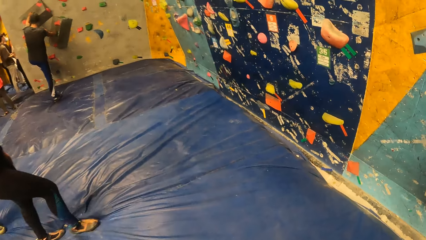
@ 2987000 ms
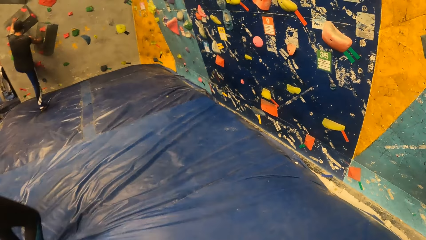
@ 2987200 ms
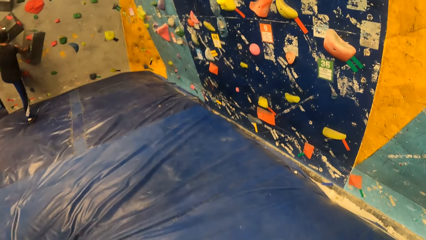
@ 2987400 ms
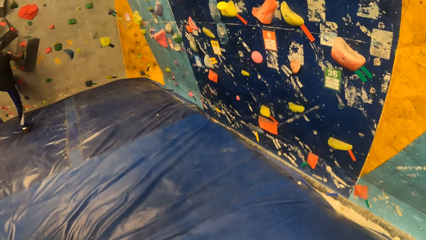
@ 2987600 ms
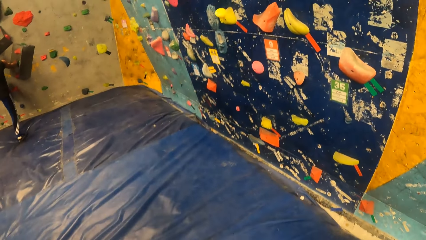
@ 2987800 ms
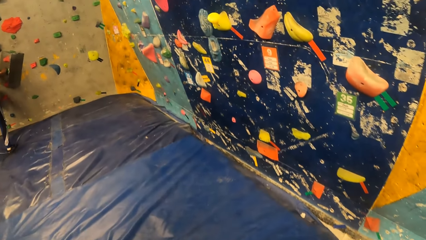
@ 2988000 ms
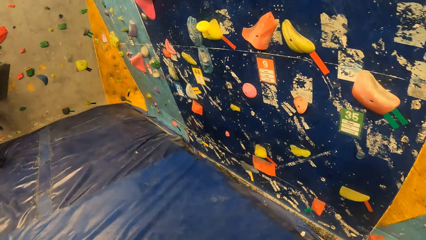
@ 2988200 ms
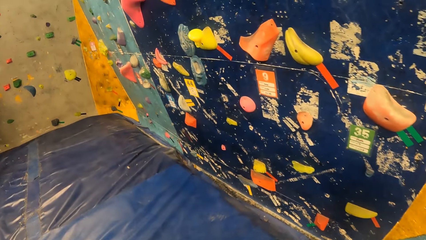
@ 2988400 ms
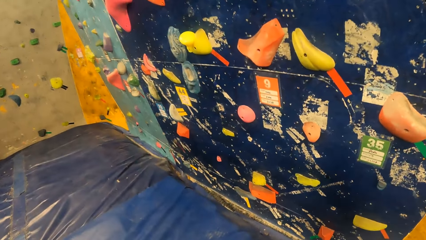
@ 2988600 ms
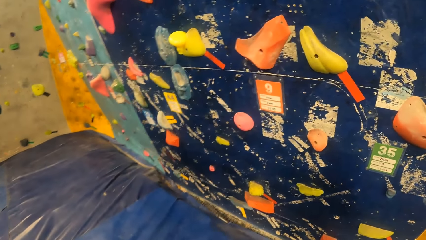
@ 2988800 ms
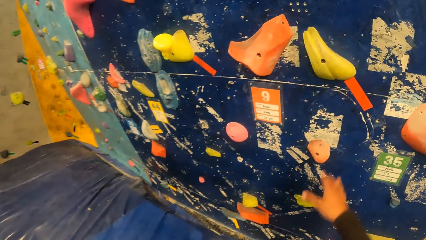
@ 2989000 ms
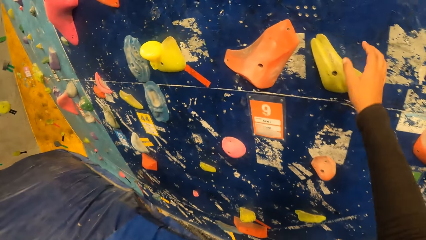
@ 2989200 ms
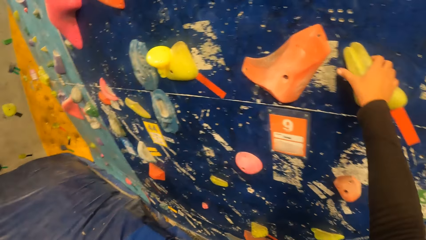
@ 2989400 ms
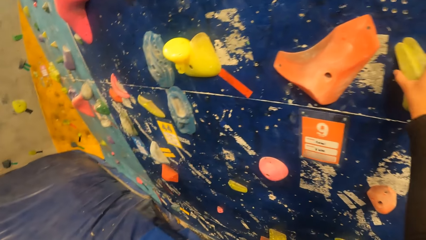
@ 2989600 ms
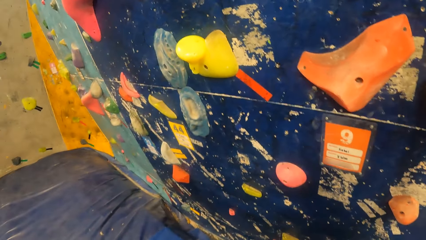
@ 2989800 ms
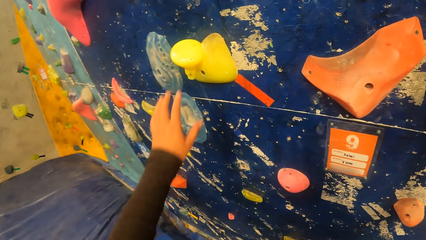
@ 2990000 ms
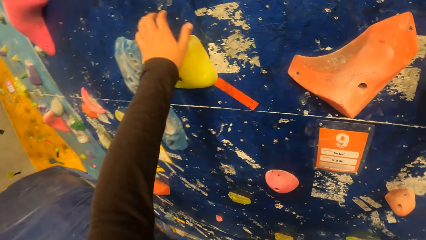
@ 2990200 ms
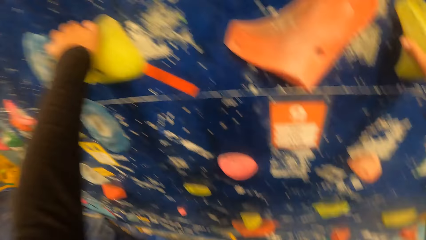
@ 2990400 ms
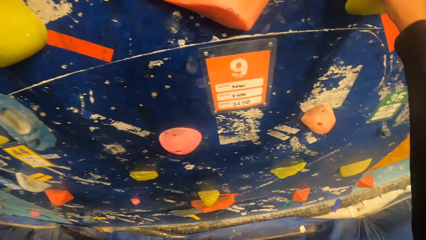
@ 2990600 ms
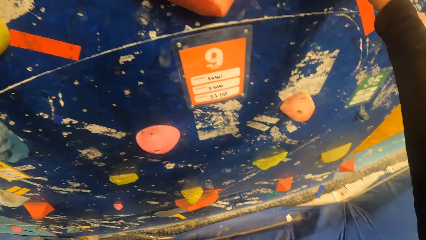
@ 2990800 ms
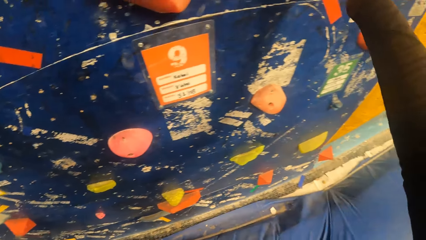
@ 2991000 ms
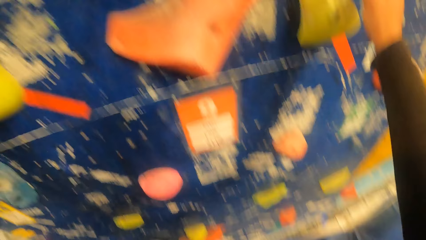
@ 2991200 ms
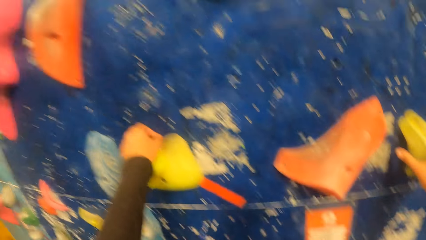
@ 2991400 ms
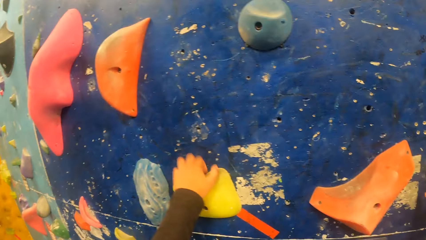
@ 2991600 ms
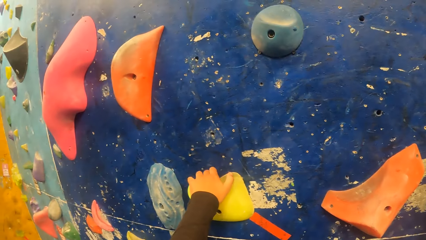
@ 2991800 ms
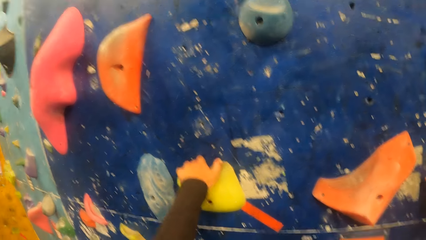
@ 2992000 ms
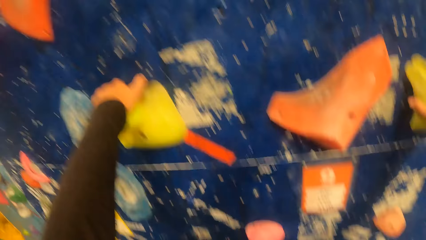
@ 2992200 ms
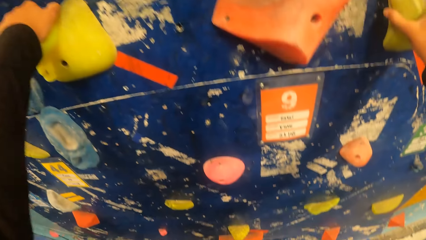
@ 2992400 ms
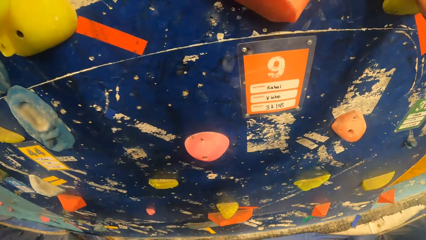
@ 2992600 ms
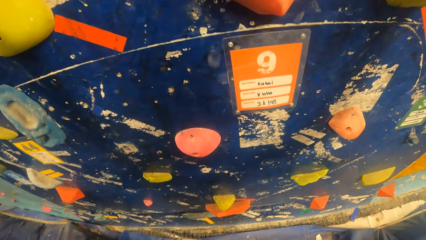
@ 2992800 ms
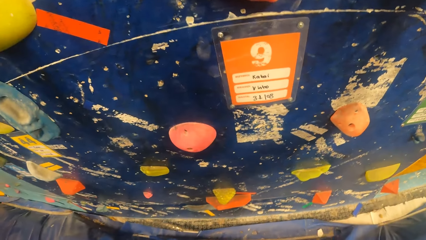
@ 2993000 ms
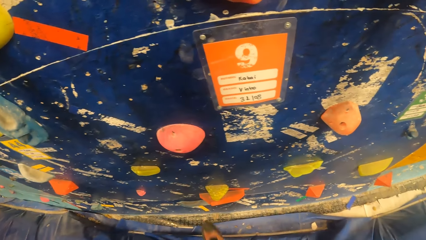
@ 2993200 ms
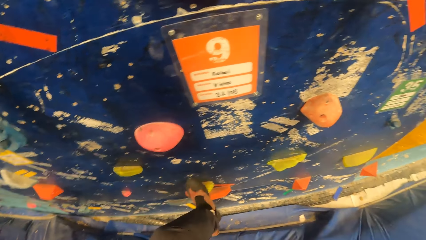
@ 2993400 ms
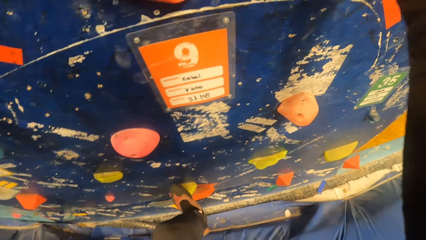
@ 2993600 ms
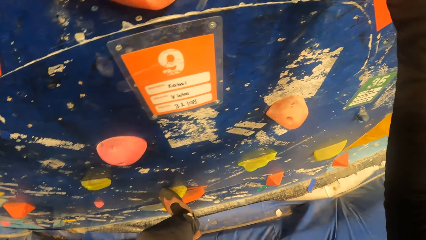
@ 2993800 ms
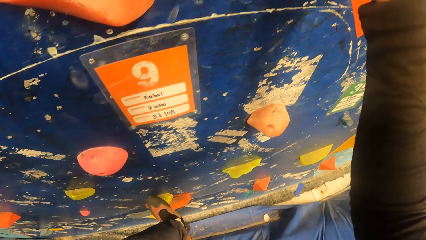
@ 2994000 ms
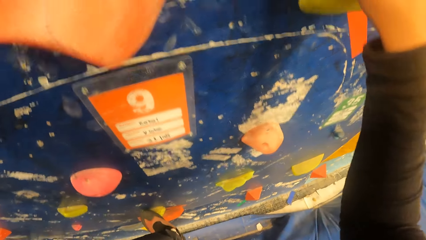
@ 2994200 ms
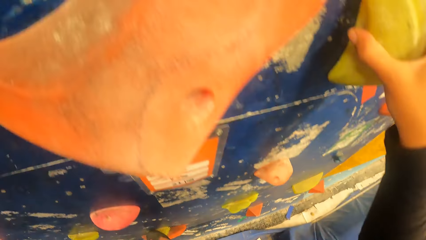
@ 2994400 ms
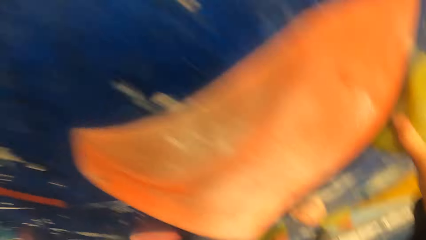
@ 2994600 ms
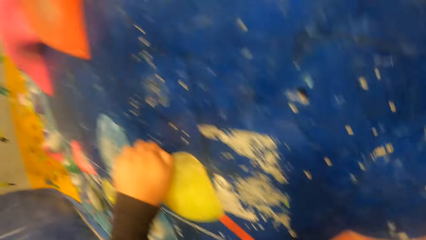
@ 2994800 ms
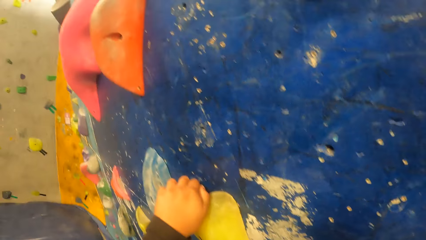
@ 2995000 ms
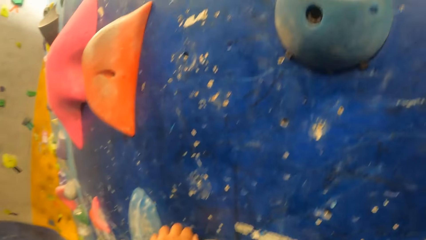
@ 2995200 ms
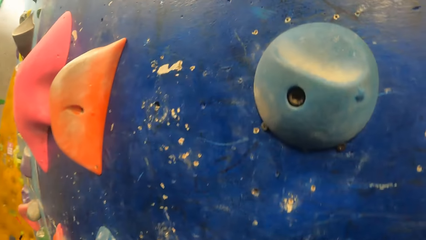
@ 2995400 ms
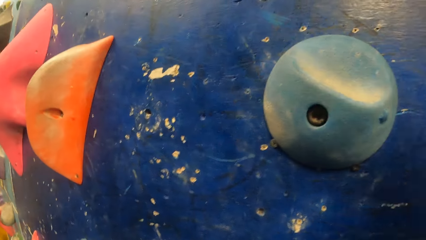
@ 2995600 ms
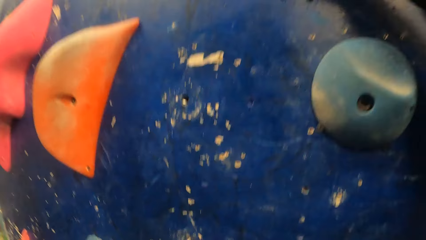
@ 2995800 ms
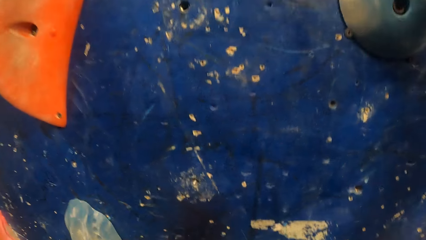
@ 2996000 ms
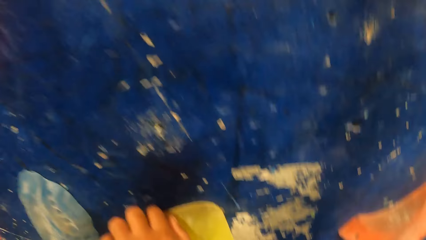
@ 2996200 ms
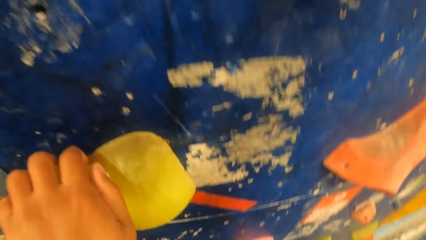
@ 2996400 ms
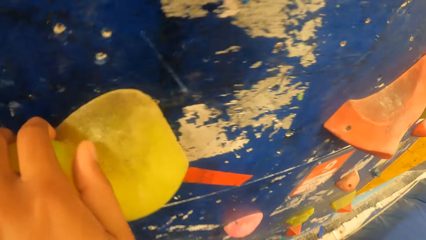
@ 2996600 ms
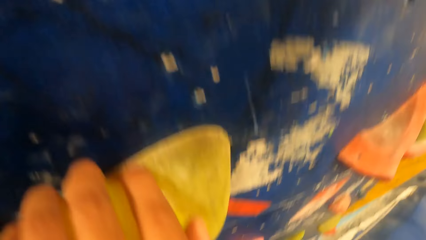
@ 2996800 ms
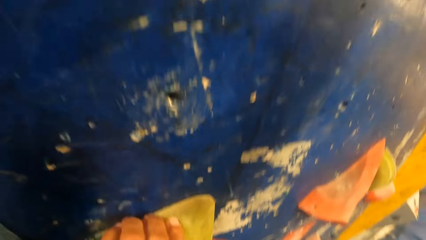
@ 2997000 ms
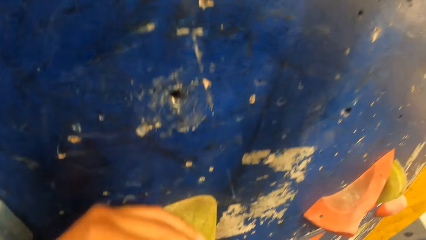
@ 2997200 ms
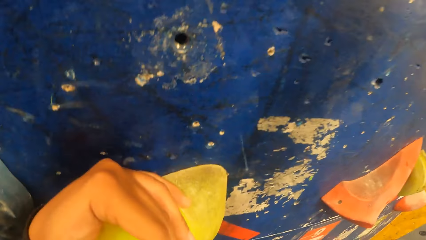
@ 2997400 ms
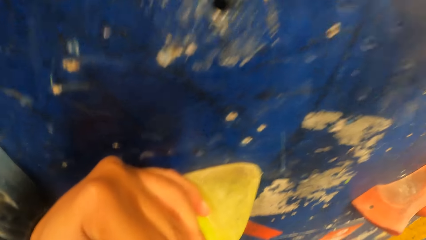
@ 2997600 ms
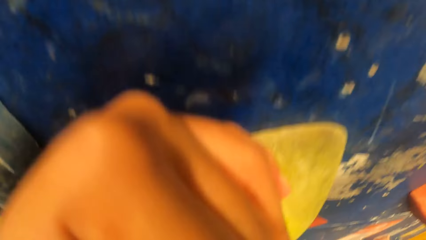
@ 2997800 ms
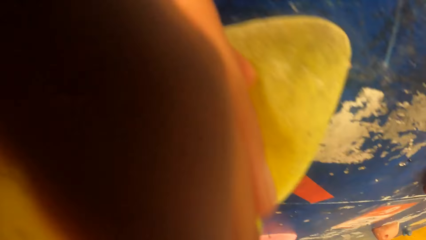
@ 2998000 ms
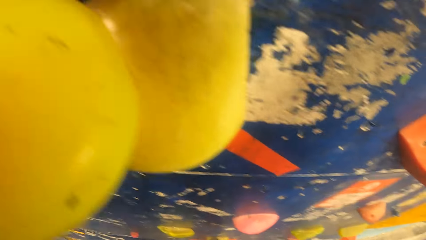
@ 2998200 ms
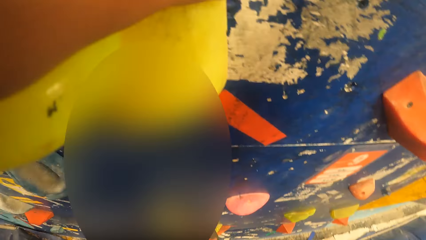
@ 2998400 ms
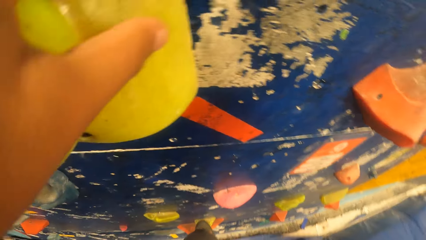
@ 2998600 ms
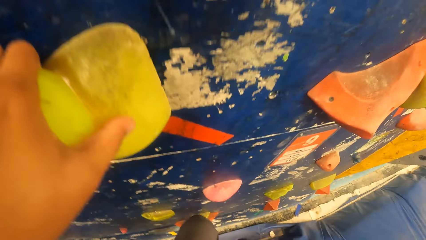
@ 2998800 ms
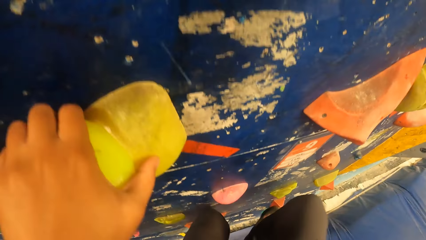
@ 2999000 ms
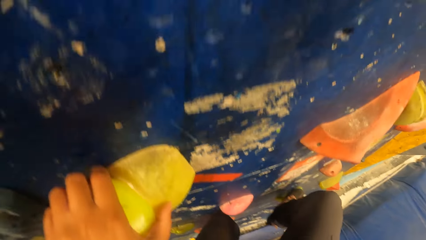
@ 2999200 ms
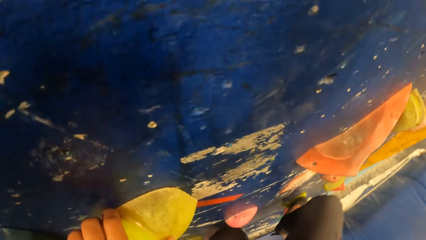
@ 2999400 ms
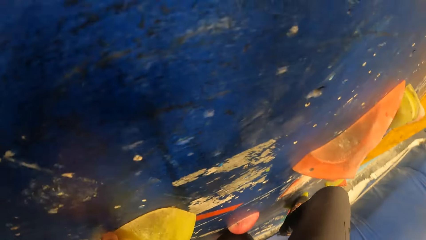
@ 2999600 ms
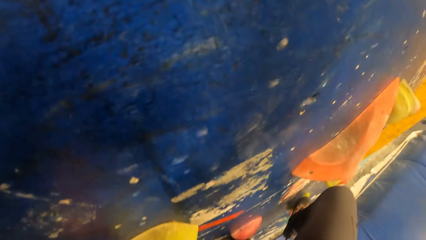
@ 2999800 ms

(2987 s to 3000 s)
The camera wearer walks towards the wall. They climb the rock climbing holds on the wall with both hands. They hold the wall climbing holds. They climb the climbing wall.

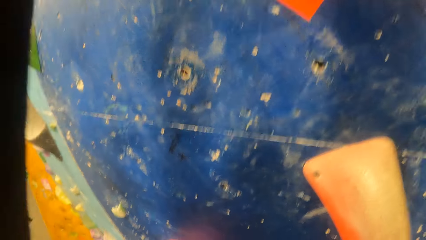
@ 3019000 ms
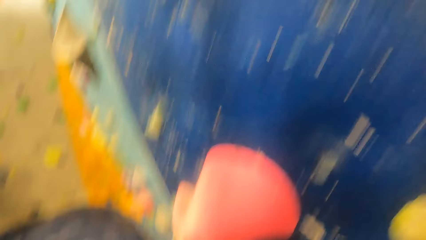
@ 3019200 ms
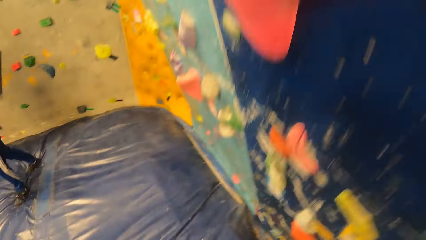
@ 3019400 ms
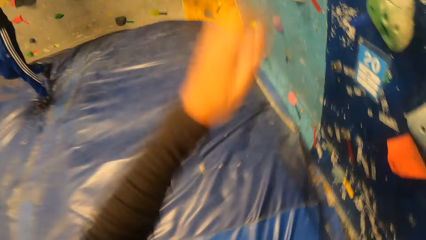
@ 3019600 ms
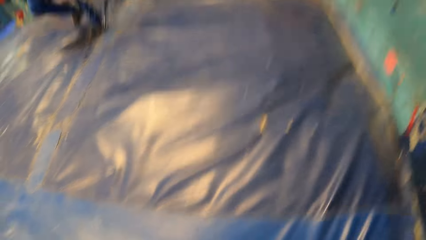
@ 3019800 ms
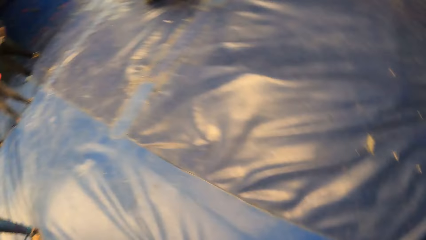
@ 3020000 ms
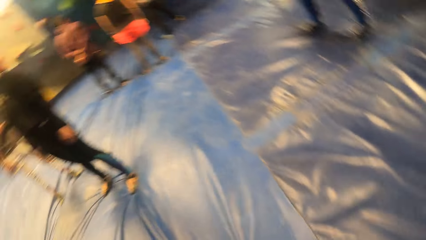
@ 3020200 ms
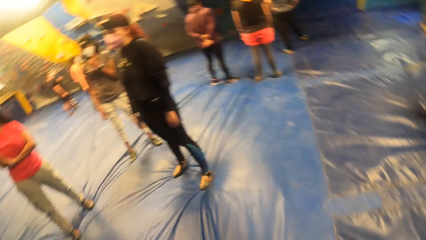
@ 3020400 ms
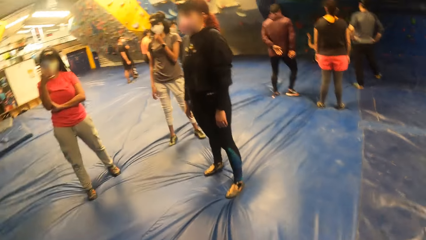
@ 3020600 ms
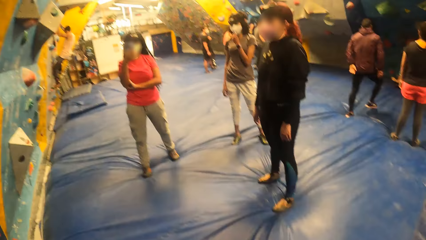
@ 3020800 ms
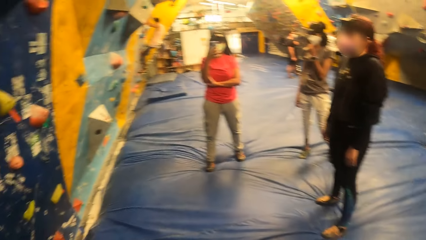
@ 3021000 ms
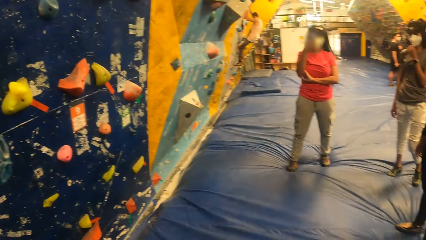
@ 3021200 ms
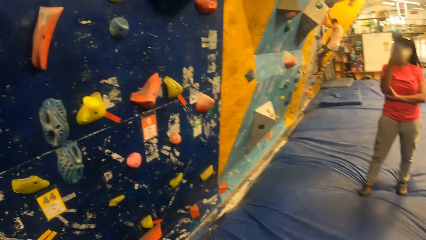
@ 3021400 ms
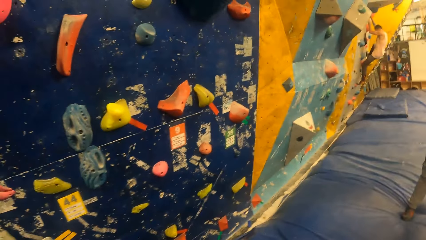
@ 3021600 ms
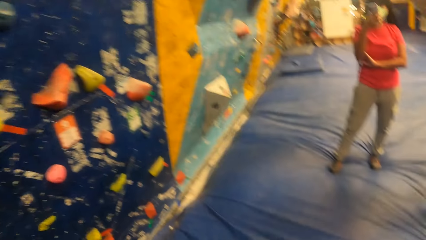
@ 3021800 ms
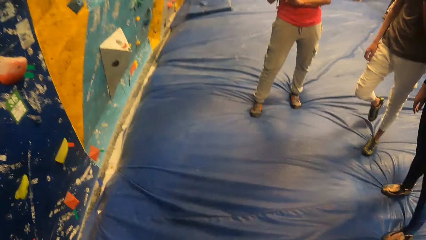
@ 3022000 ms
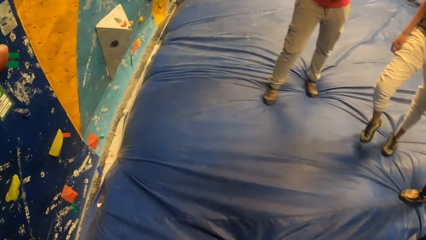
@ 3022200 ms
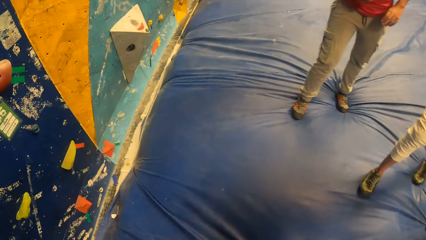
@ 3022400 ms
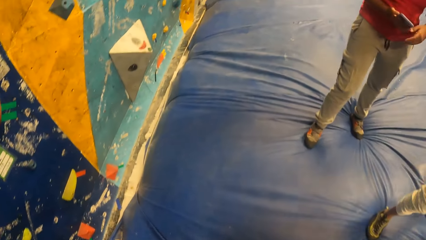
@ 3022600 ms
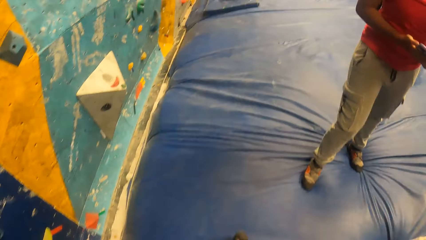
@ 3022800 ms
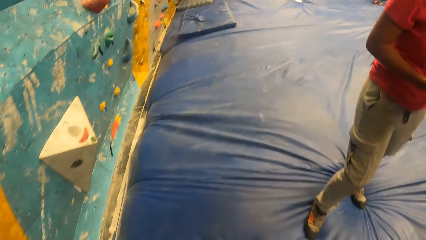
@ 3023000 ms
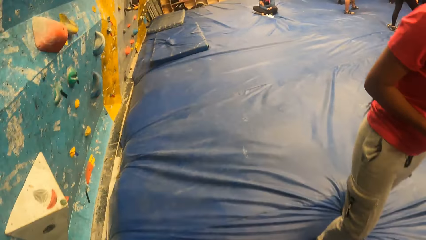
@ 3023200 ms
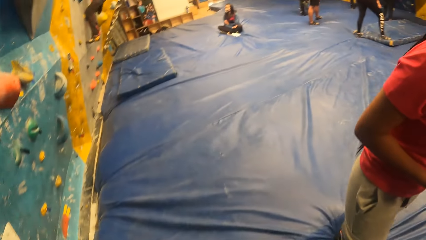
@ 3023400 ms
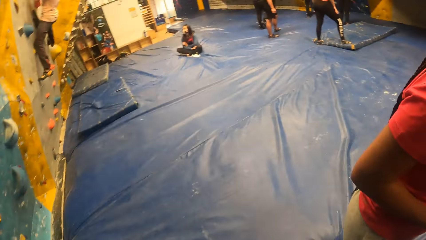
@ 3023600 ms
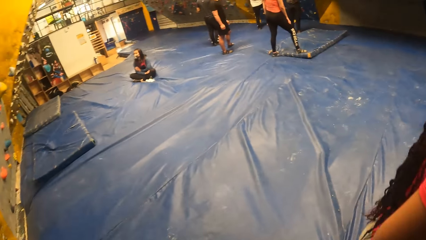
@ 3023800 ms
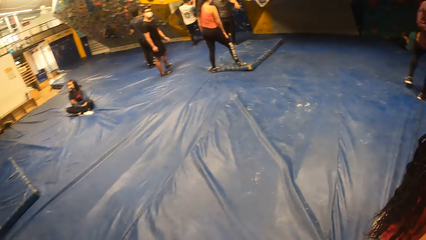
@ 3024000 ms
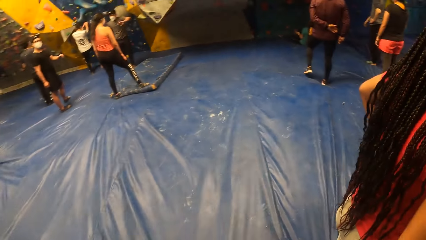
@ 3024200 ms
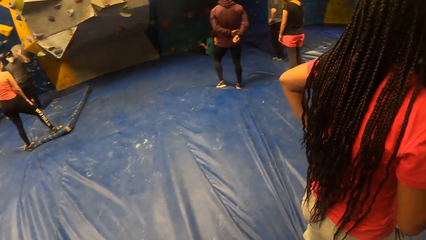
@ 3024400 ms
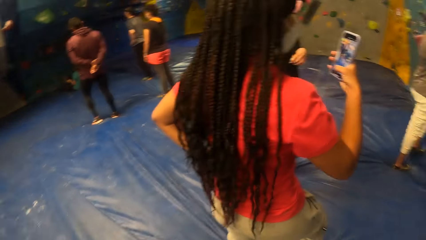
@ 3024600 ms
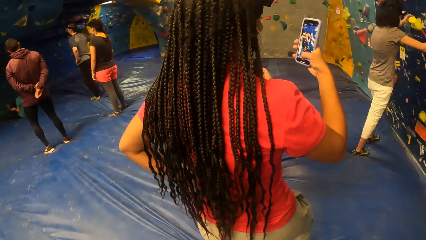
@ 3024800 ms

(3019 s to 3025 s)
The camera wearer looks around the gym area.
